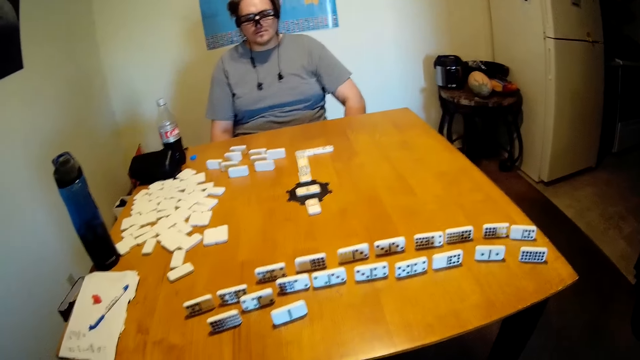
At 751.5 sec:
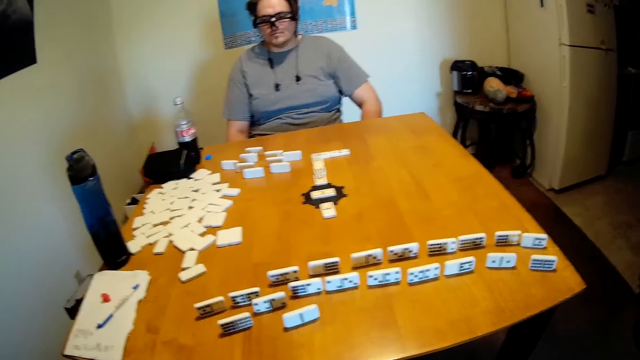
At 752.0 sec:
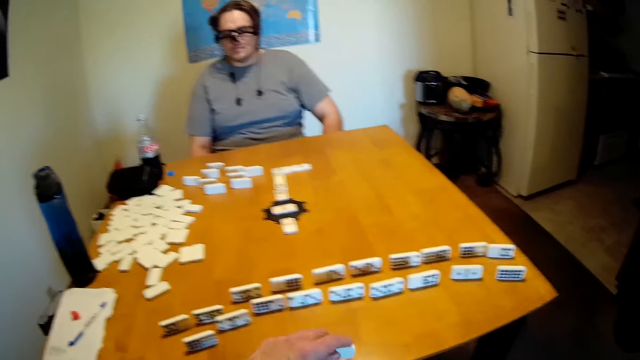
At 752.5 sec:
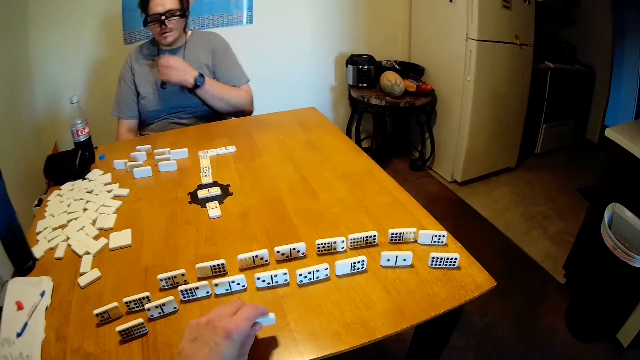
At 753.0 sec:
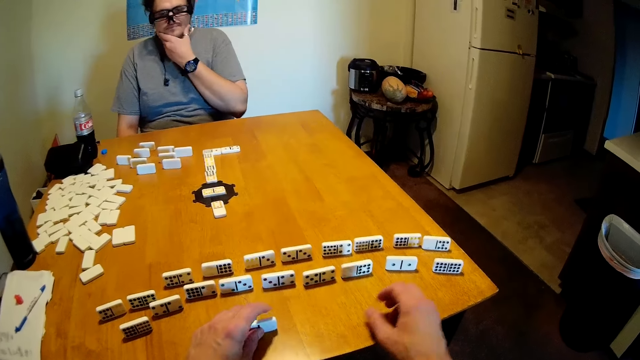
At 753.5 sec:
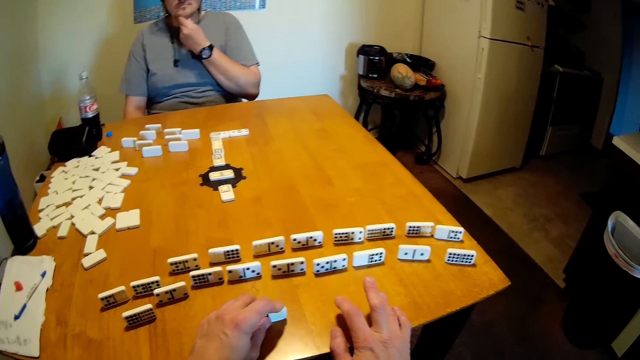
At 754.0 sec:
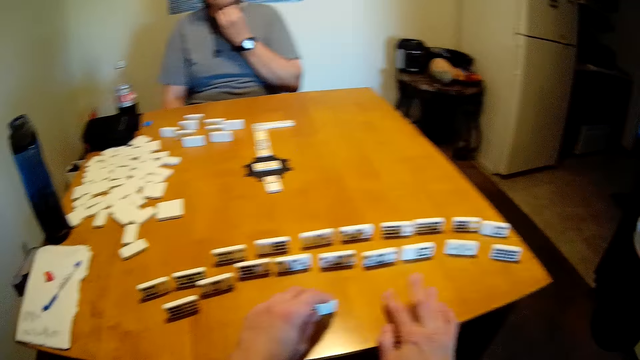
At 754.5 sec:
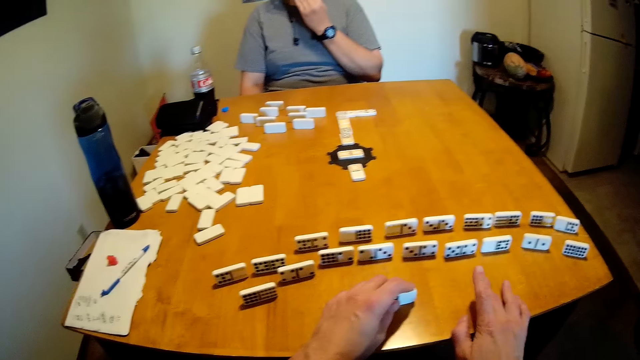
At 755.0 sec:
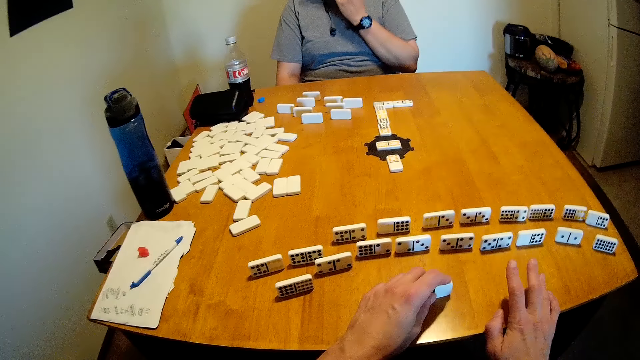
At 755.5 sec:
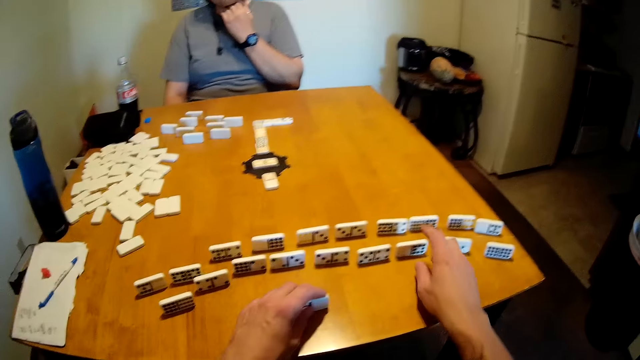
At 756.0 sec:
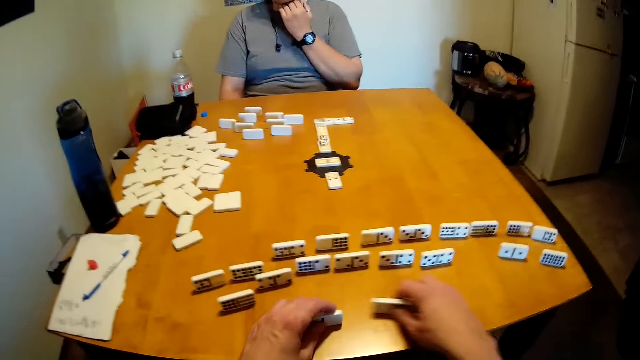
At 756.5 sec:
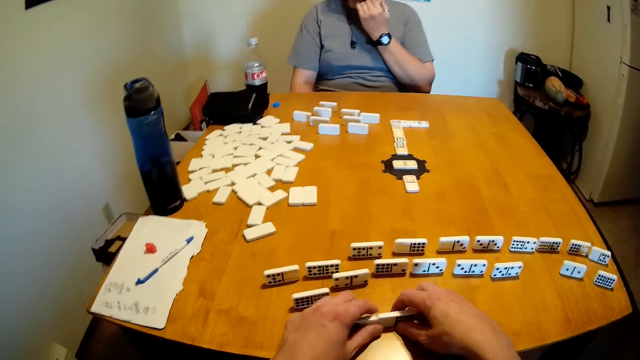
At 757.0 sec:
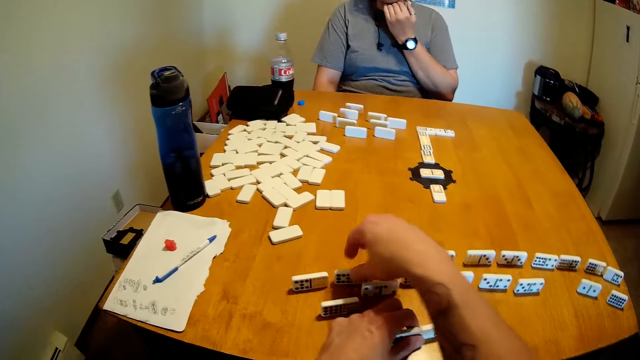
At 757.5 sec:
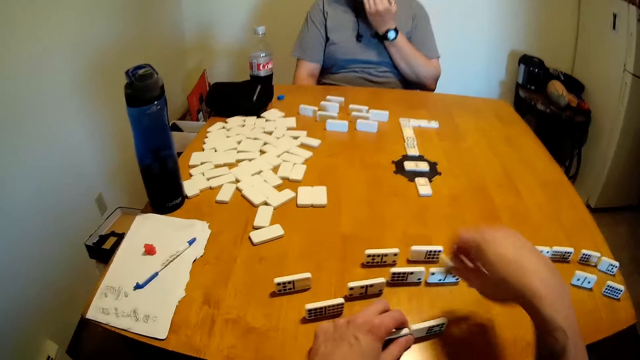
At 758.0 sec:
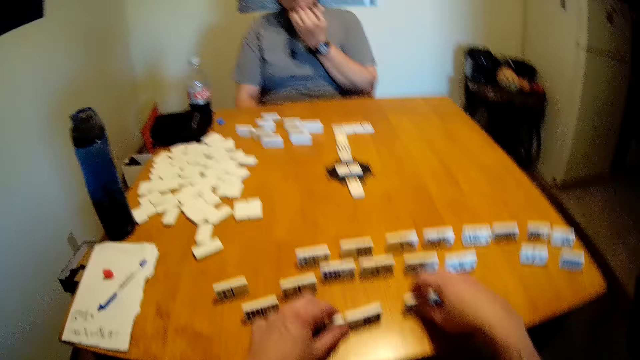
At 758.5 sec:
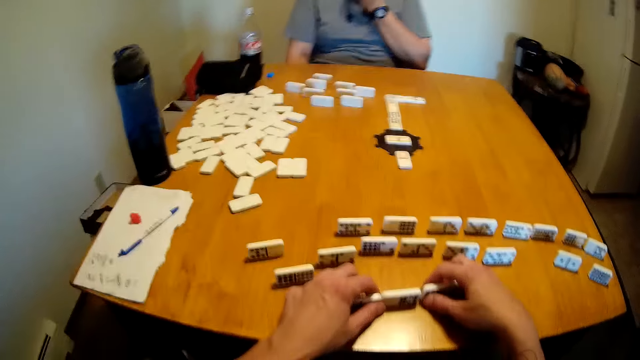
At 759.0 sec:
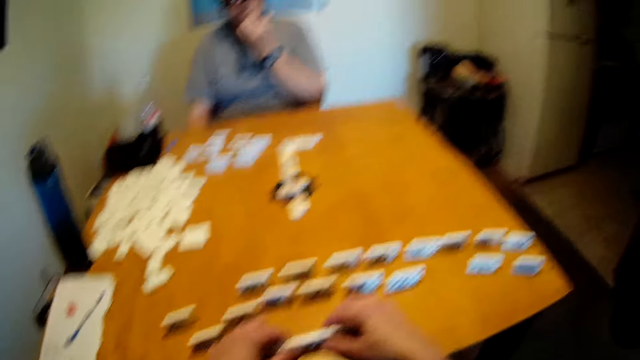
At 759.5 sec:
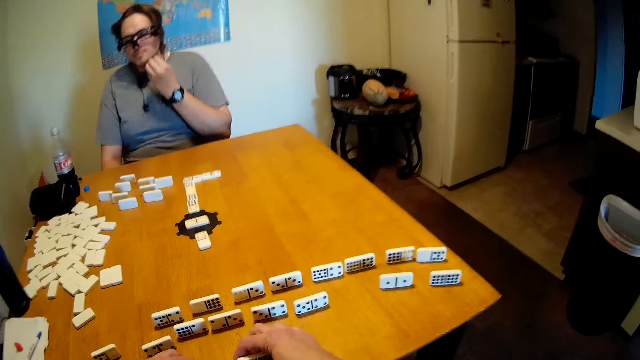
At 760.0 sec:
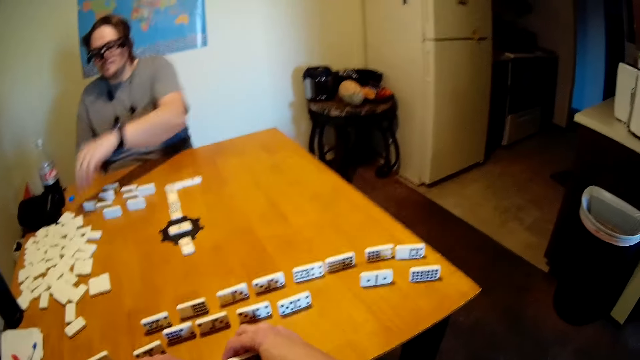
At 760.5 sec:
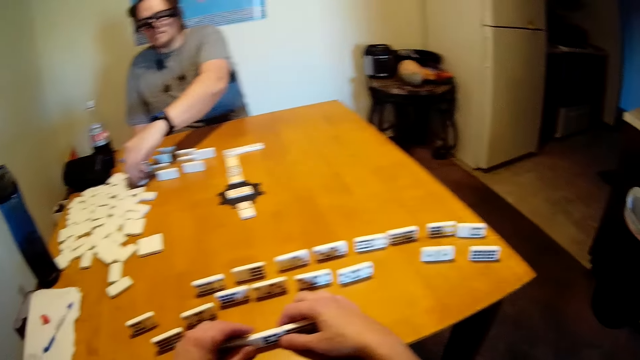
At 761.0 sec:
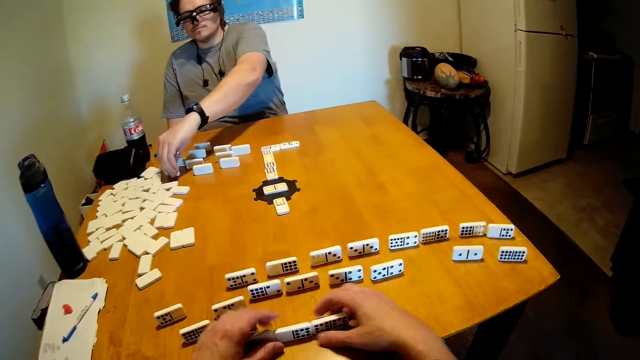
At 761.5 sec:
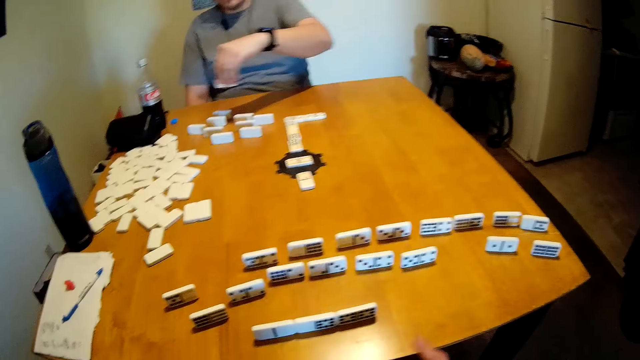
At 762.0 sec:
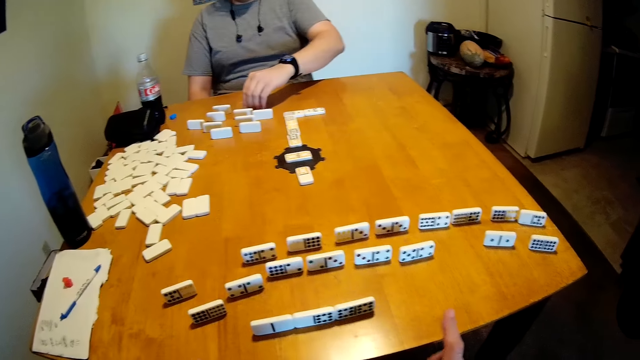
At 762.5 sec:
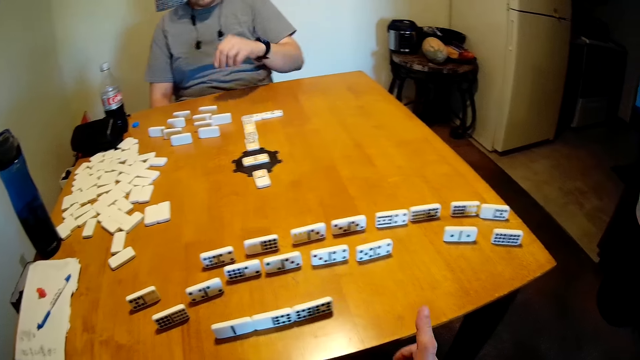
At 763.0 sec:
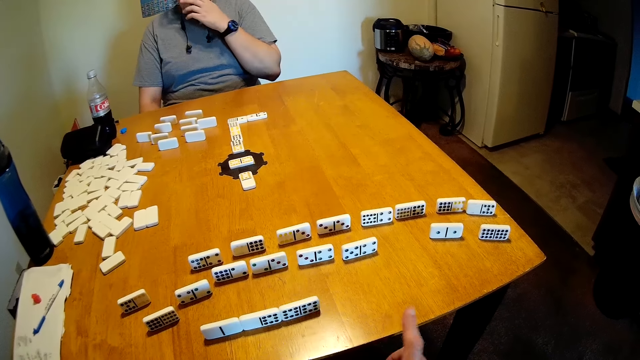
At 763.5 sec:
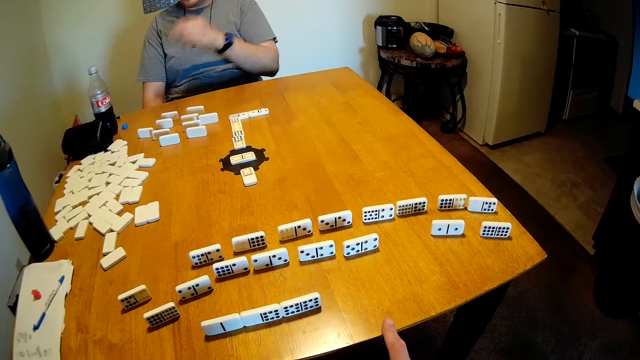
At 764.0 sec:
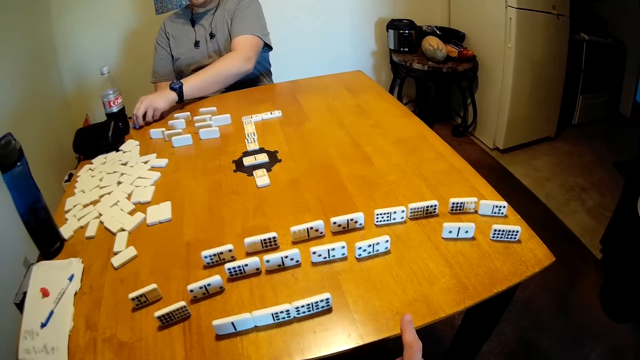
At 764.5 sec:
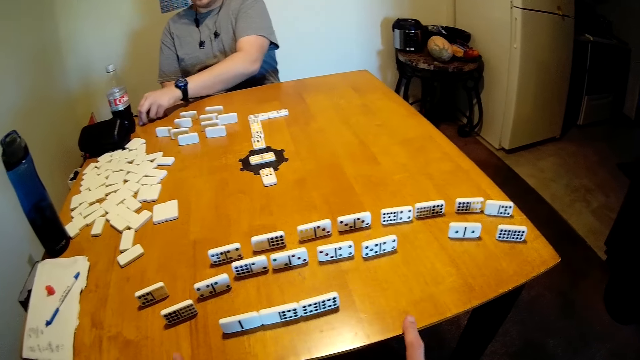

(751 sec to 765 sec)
The camera wearer puts the dominoes on the table. They put the hand on the table. They shake the fingers. They hold the dominoes. They put the dominoes on the table. They arrange the dominoes. They pick the dominoes. They arrange the dominoes. A man picks the dominoes and puts the dominoes on the table. The camera wearer rubs the finger on the table.

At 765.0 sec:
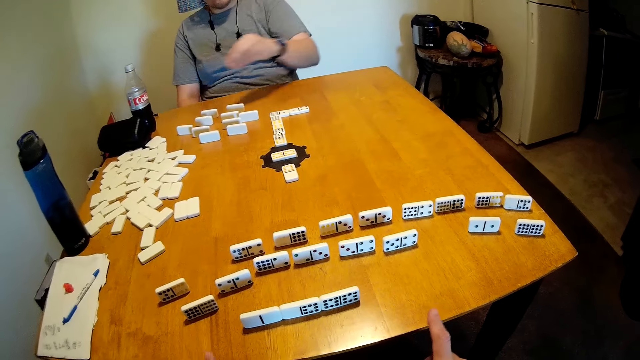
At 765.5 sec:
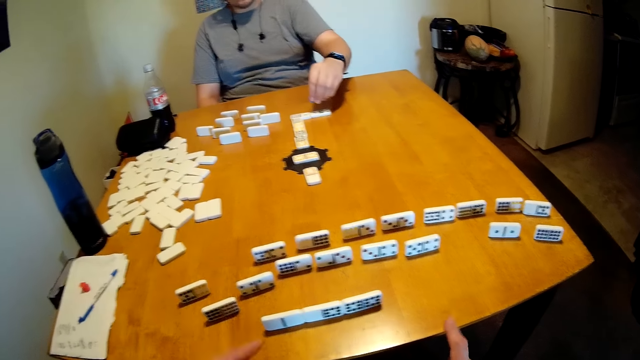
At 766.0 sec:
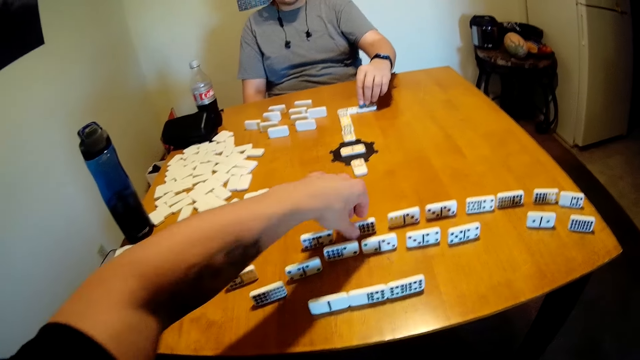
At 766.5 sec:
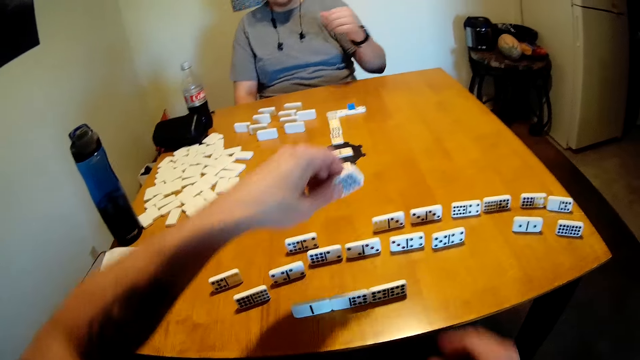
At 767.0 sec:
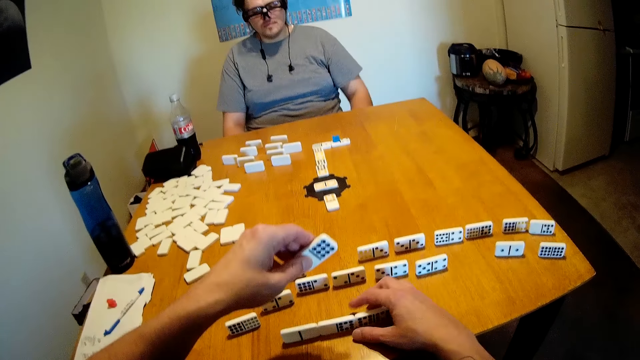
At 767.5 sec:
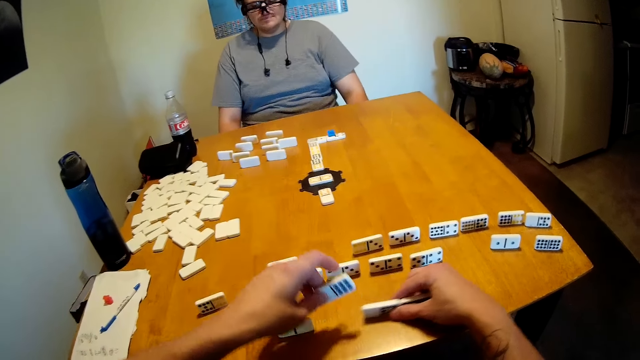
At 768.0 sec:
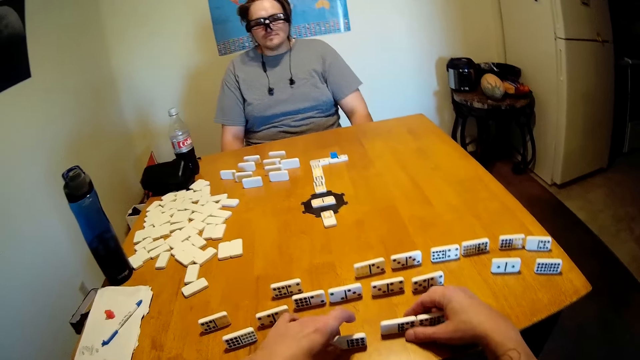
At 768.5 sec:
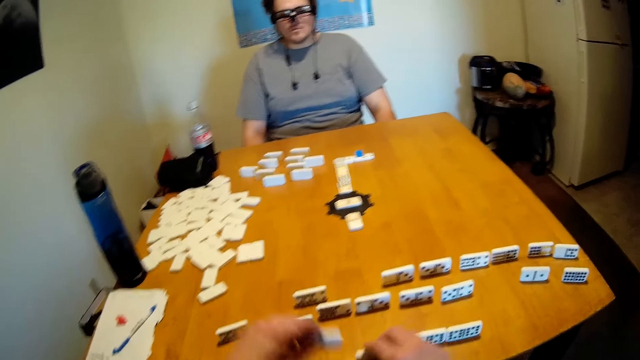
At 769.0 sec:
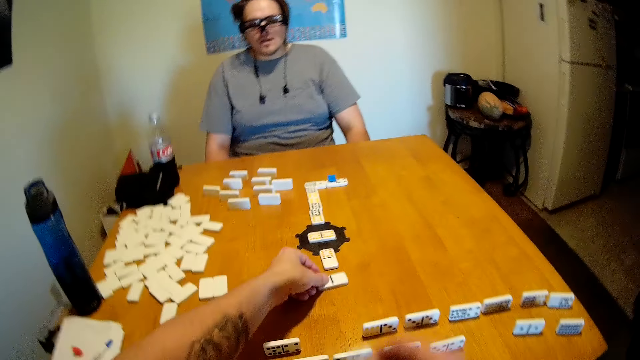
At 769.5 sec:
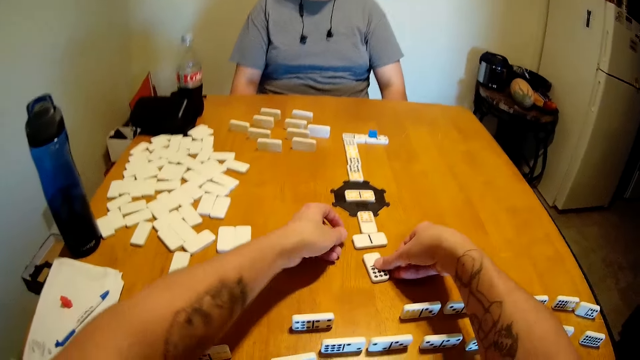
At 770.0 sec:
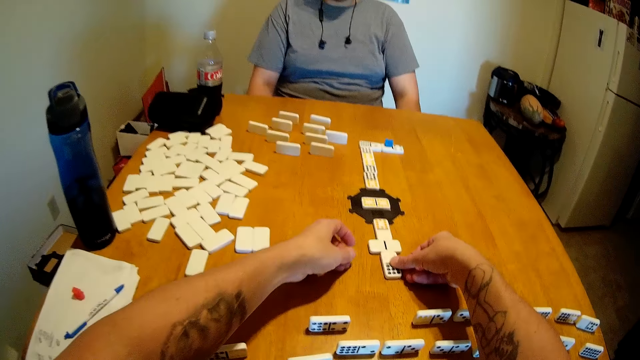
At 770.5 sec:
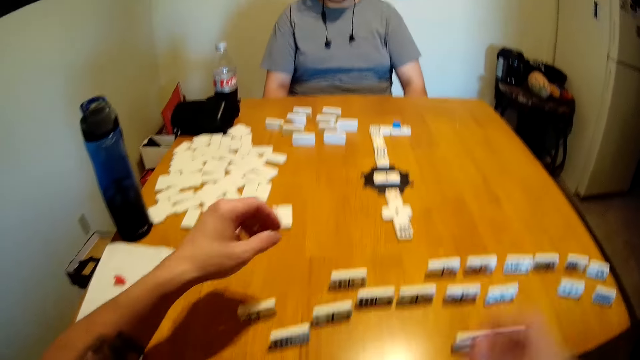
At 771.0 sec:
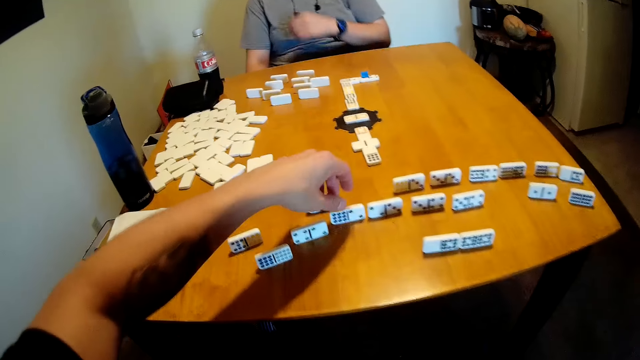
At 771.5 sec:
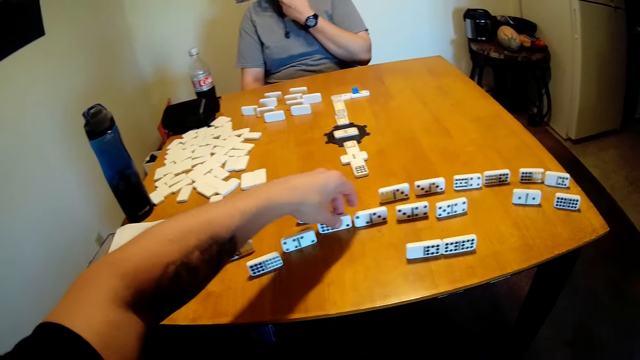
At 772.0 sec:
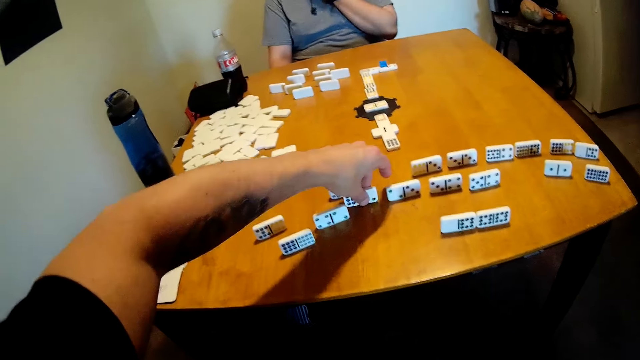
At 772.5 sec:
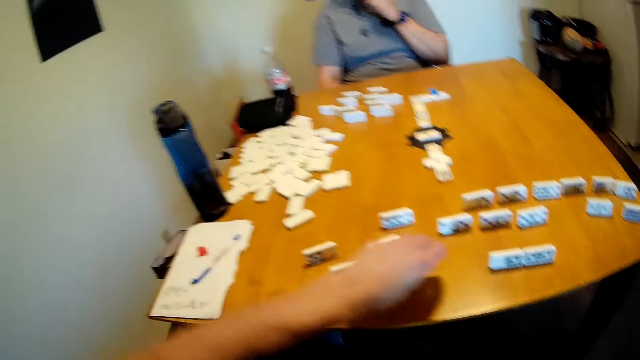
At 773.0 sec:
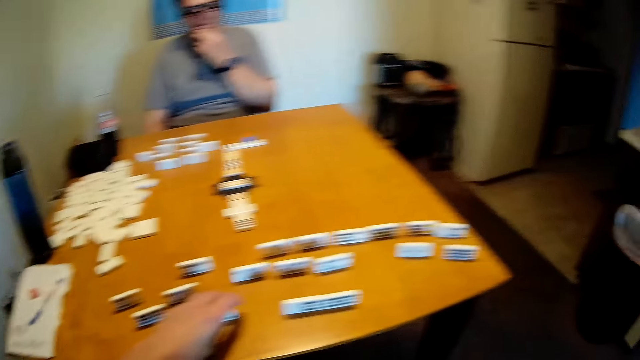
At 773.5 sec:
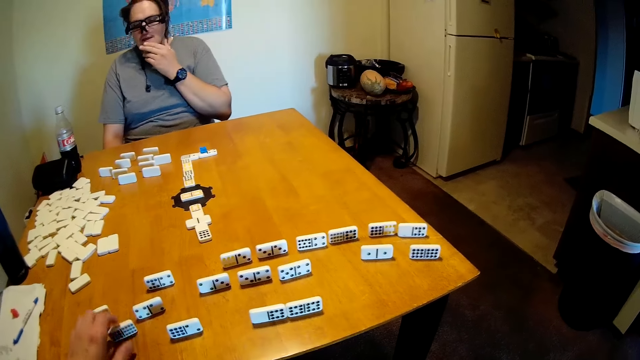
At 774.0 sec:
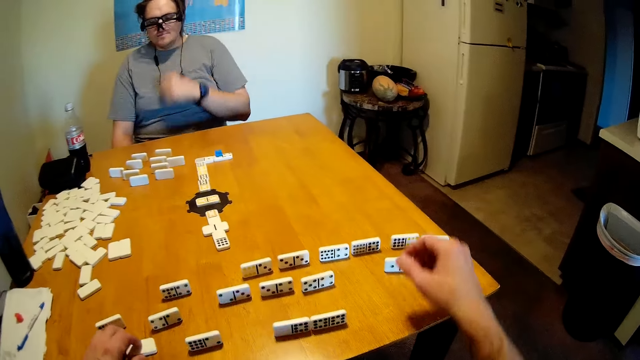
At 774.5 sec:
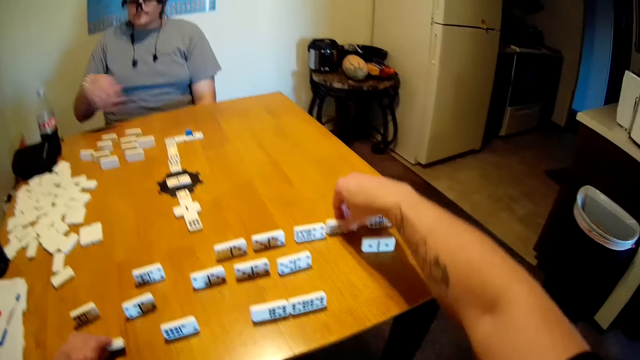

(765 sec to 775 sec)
A man picks something and puts the object on the table. The camera wearer holds the dominoes. They arrange the dominoes on the table. They hold the dominoes. They arrange the dominoes on the table. They put the dominoes in the middle of the table. They pick the dominoes. They put the dominoes on the table. They hold the dominoes.
